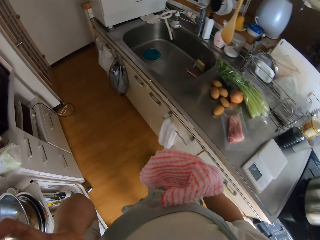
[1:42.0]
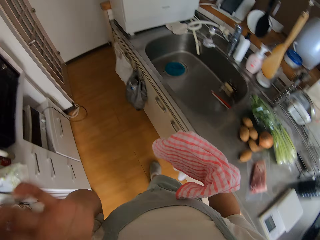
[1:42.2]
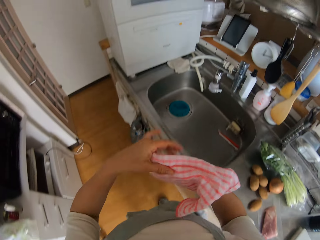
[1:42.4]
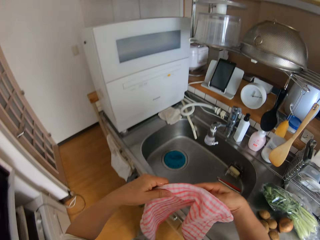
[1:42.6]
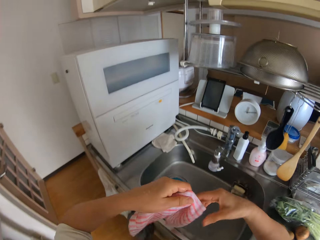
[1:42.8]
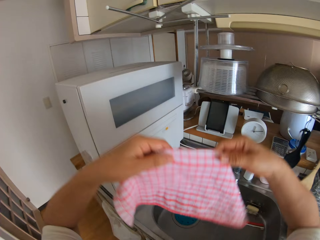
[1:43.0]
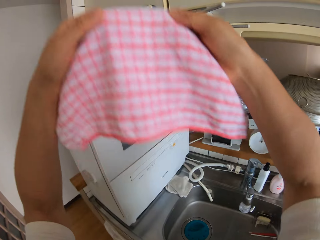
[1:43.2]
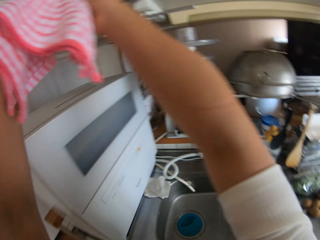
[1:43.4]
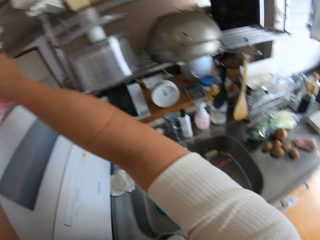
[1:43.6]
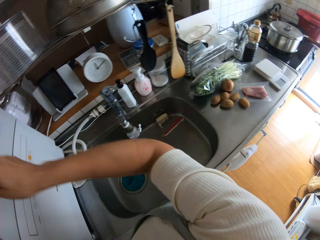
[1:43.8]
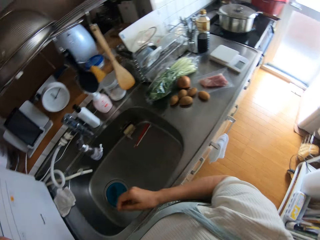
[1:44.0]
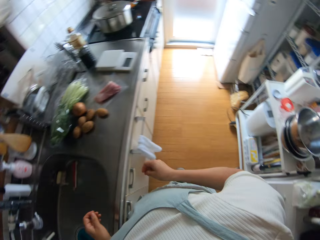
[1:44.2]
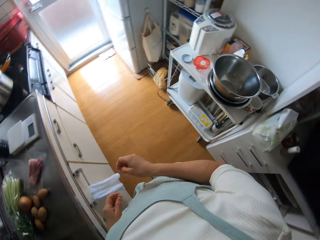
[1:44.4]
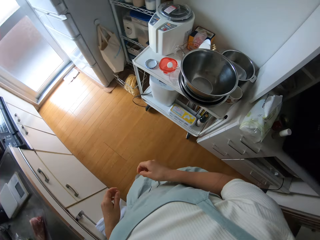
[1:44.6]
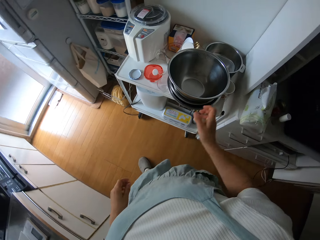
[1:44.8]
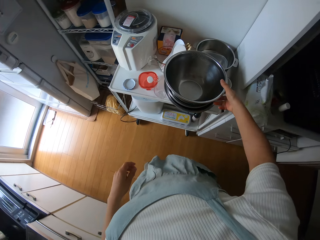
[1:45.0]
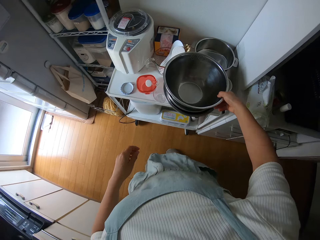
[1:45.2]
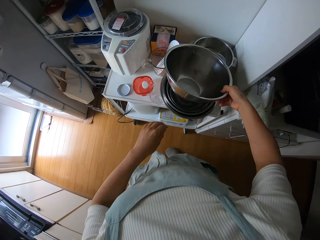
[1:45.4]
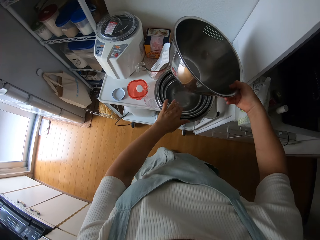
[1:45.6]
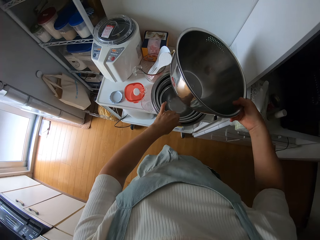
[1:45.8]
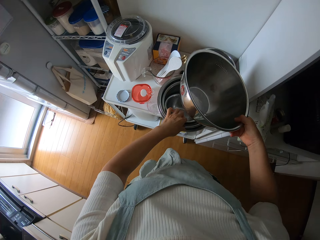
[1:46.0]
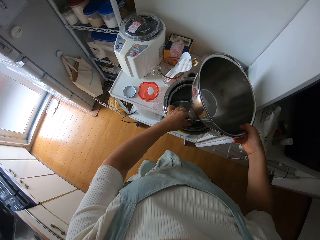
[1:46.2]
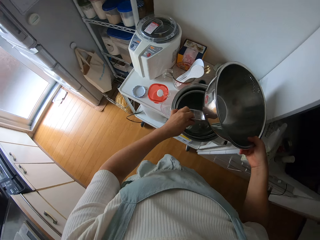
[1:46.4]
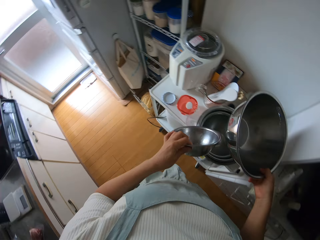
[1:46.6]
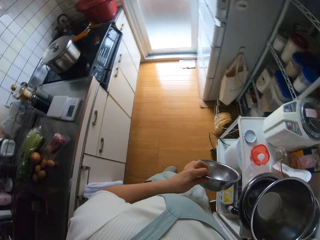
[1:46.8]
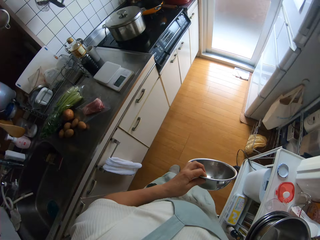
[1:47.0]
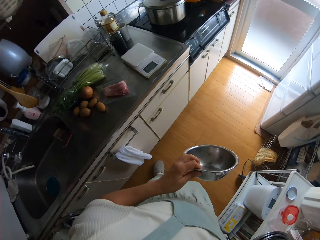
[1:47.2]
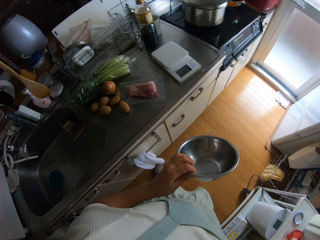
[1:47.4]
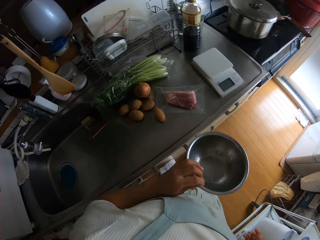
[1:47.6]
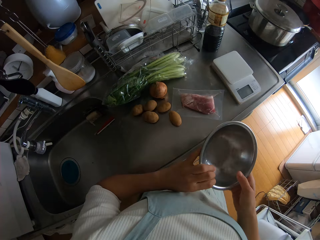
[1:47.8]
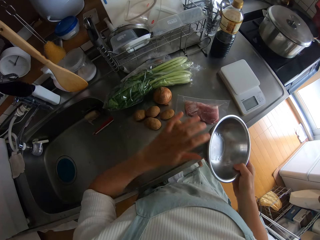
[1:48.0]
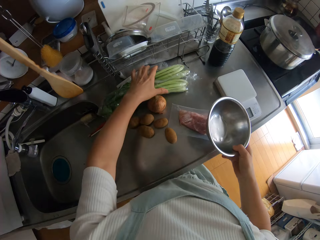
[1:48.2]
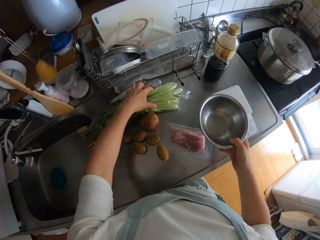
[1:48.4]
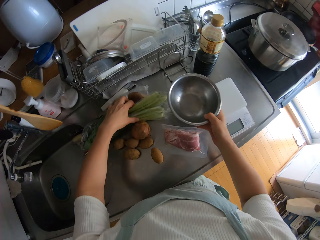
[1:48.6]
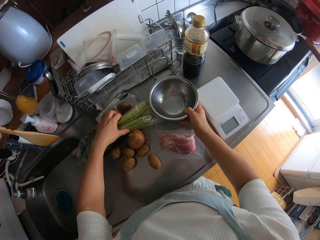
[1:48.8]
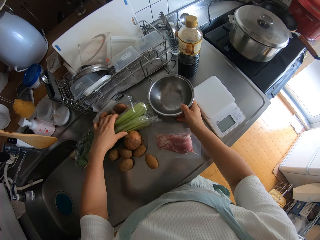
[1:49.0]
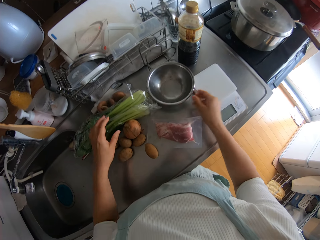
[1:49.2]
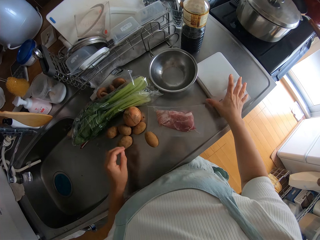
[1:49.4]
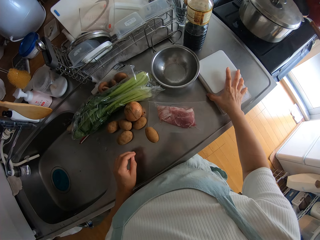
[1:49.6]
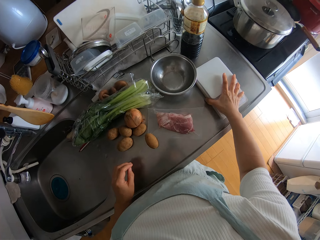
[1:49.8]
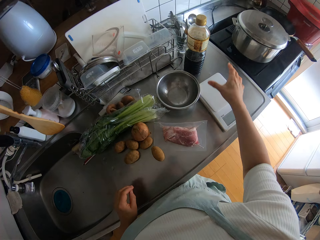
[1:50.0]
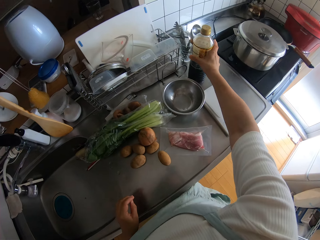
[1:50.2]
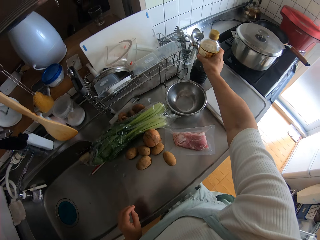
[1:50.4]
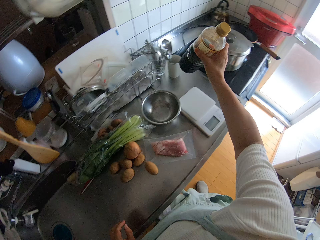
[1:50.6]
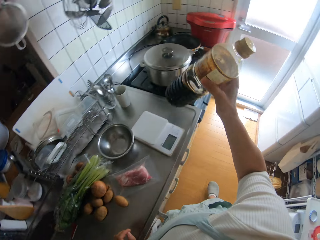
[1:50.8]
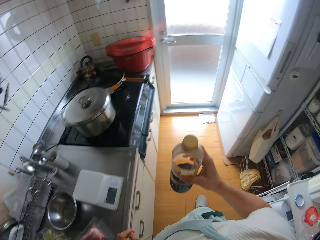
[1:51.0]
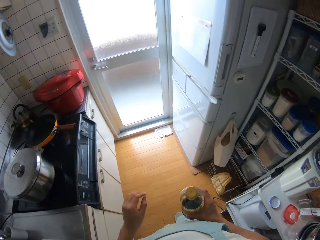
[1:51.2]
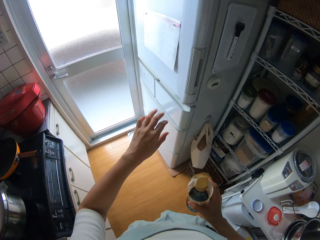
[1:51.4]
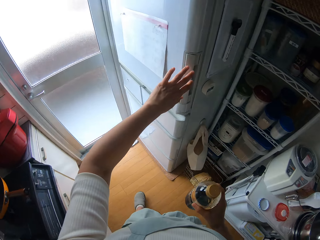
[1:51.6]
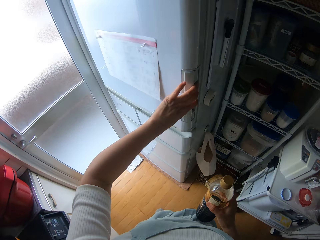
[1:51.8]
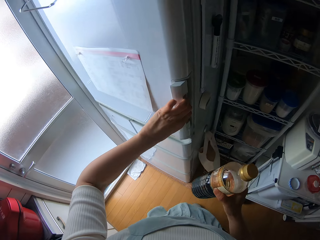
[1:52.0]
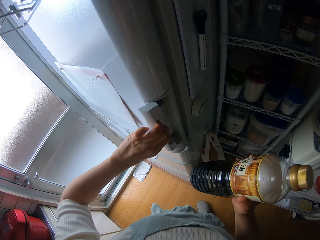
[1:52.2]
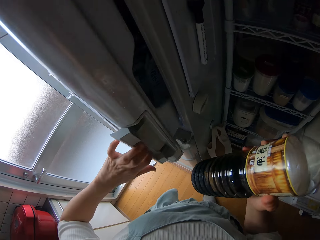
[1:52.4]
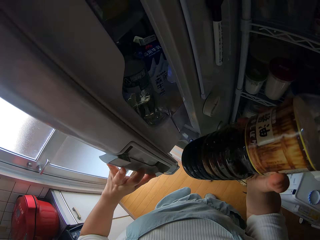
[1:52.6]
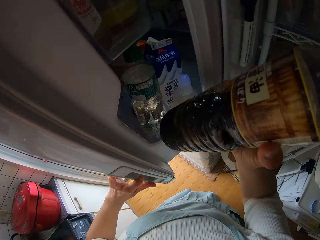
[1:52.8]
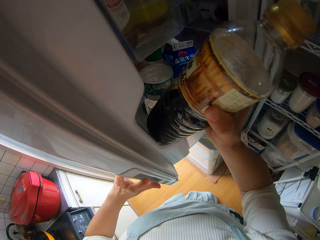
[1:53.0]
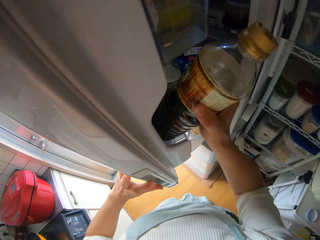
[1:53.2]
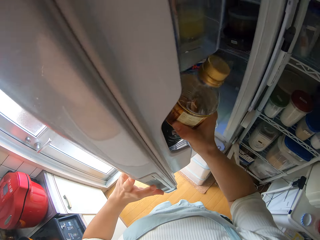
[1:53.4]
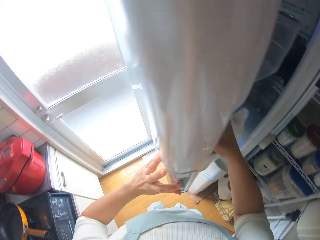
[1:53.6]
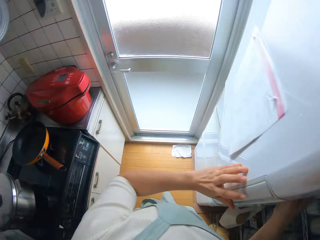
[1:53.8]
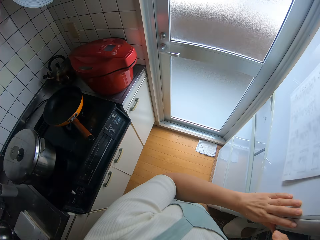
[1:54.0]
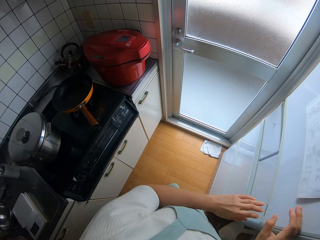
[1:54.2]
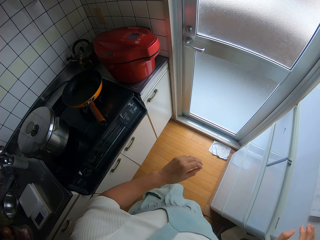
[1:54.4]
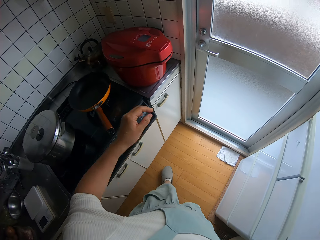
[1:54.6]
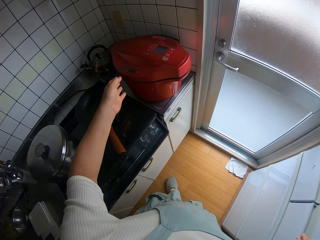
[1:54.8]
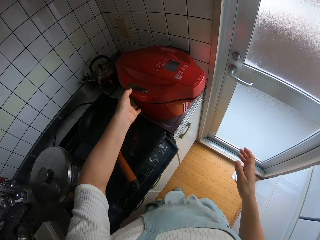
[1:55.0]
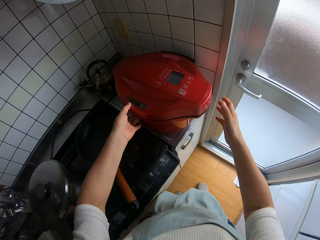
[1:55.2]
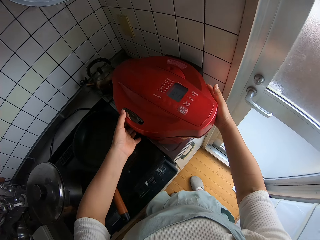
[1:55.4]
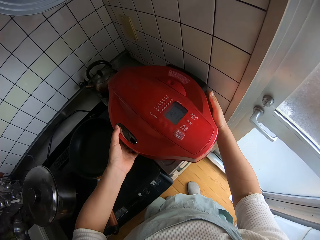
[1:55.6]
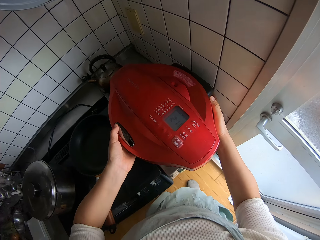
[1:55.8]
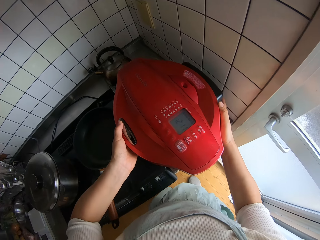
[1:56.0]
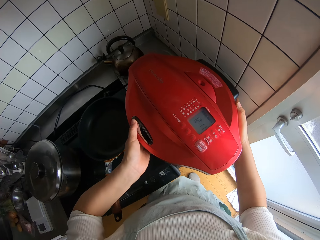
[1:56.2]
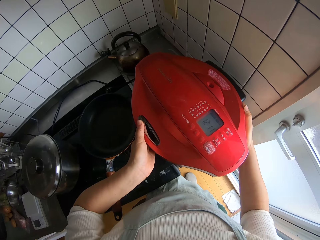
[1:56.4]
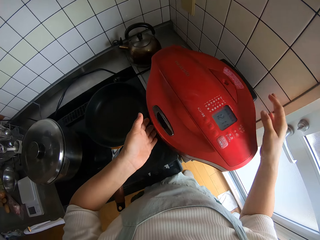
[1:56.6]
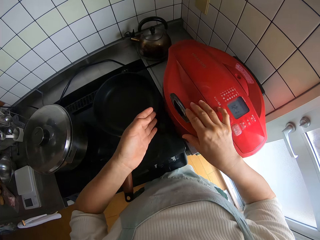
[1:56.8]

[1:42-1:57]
The camera wearer touches her face with her left hand. She hangs the napkin on the hanger. She lifts a stainless bowl on the shelf. She picks up a stainless bowl from the shelf. She drops the other stainless bowl on the shelf. She adjusts the nylon of vegetables on the sink countertop. She drops the stainless bowl on the sink countertop. She touches the scale on the sink countertop. She picks up a bottle of seasoning from the sink countertop with her right hand. She opens the refrigerator with her left hand. She drops the bottle of seasoning in the refrigerator. She closes the refrigerator door. She adjusts the pressure cooker on the kitchen countertop.

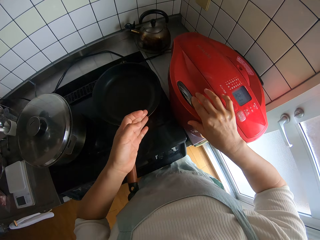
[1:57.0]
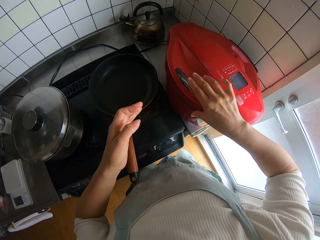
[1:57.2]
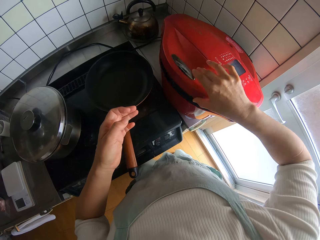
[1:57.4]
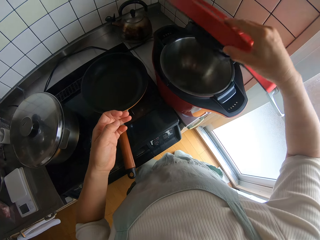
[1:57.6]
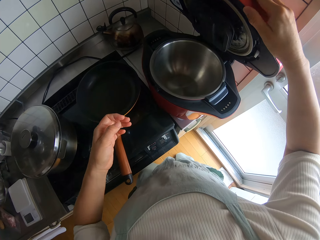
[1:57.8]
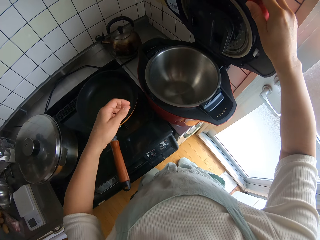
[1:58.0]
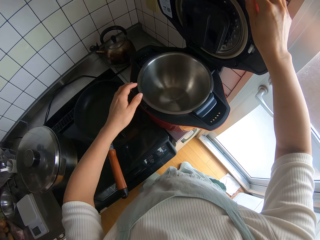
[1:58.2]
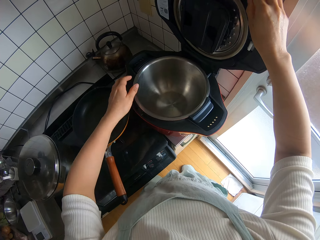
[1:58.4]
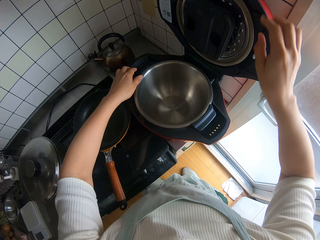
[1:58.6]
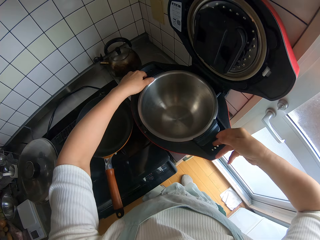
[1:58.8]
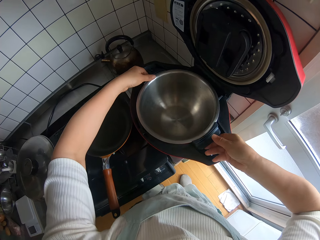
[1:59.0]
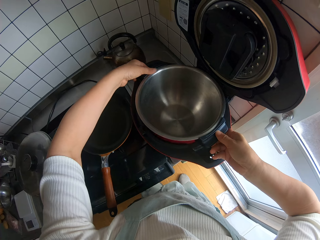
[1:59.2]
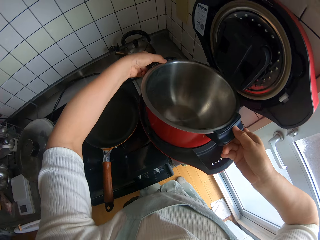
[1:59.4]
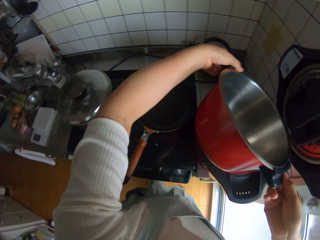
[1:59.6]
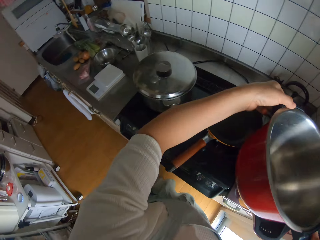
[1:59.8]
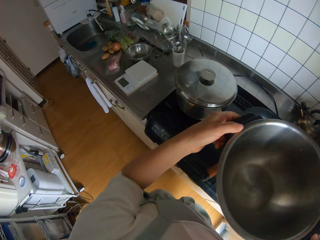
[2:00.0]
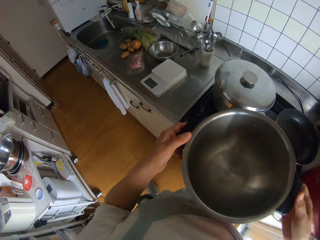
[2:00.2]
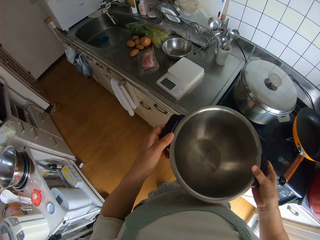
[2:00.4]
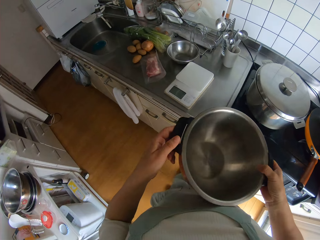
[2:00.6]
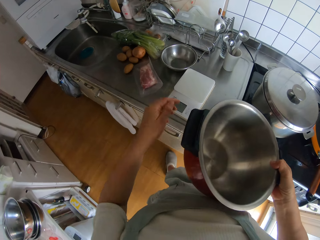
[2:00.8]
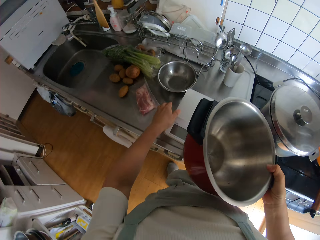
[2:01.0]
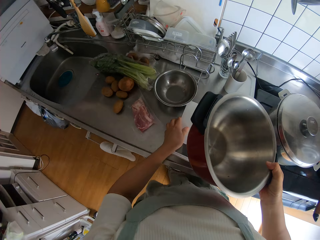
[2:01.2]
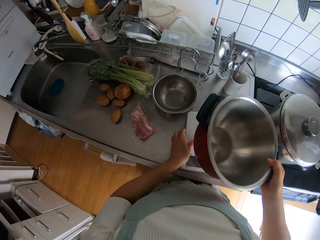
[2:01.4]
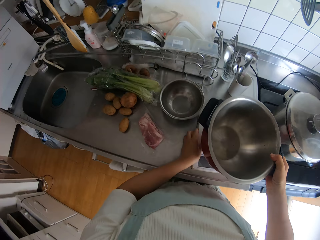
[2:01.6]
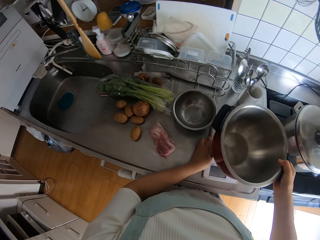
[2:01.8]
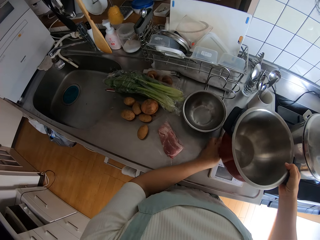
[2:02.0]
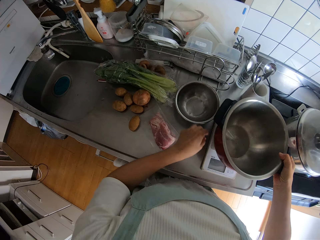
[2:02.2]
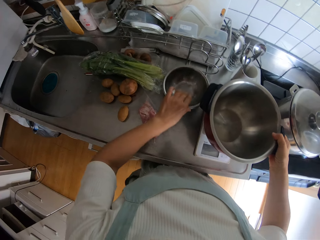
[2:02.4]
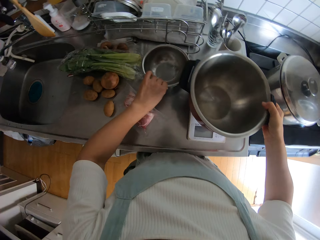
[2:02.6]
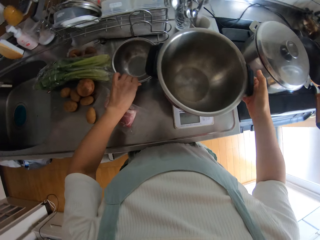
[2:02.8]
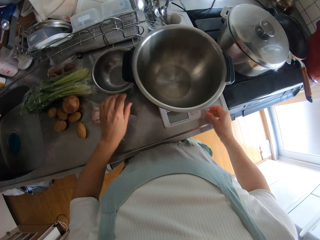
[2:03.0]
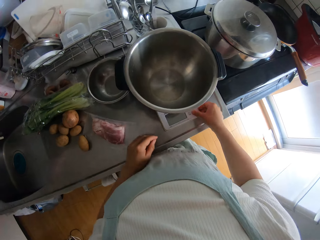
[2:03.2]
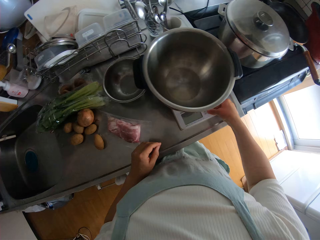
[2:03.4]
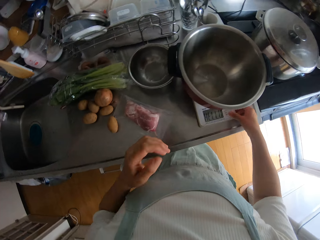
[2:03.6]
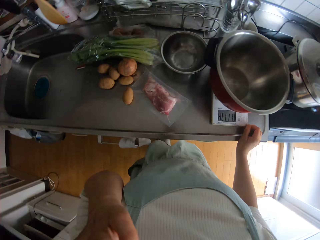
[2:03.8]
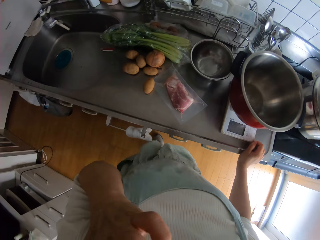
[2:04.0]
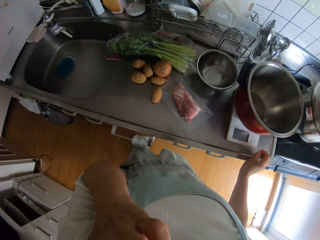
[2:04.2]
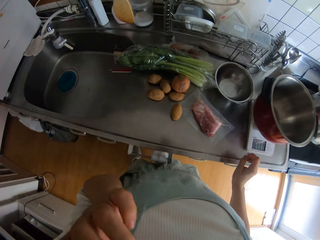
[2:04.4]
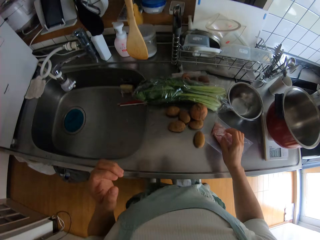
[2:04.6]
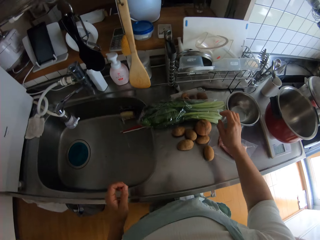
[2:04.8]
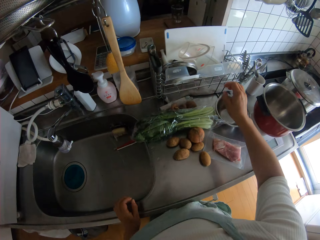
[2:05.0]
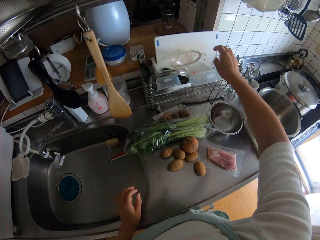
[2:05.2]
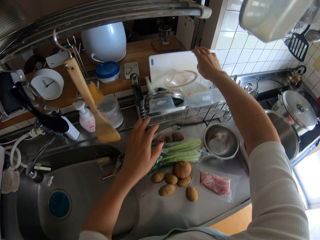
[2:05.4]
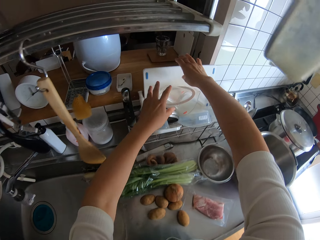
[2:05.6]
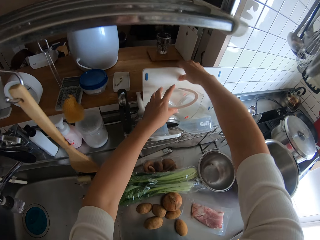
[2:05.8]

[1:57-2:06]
The camera wearer touches the electric pressure cooker. She opens the pressure cooker on the kitchen countertop. She removes the pan in the pressure cooker. She adjusts the scale on the sink countertop. She drops the pressure cooker pan on the scale. She switches on the scale. She touches her face. She puts down her hand.
